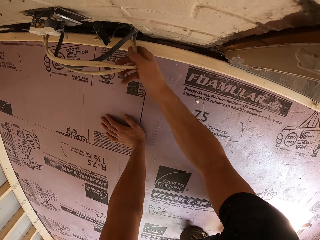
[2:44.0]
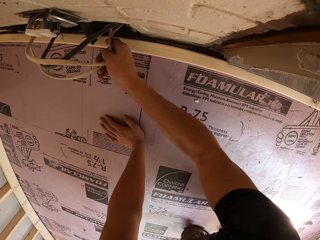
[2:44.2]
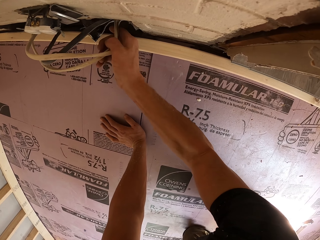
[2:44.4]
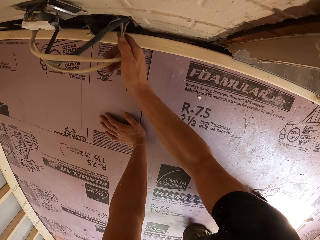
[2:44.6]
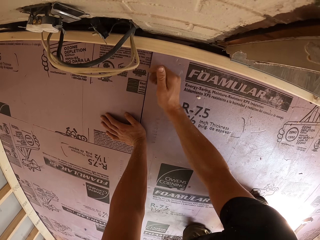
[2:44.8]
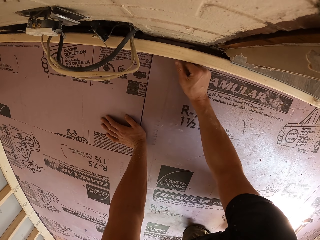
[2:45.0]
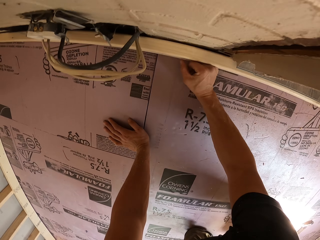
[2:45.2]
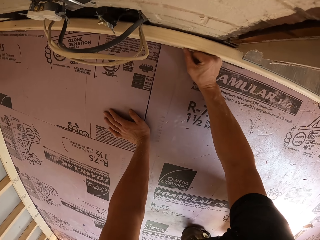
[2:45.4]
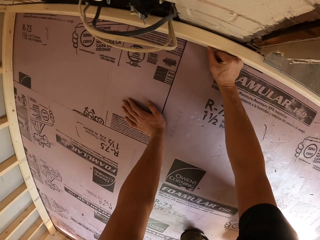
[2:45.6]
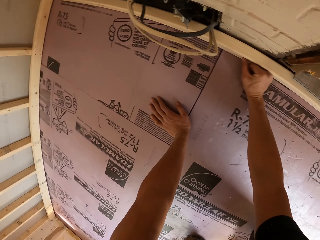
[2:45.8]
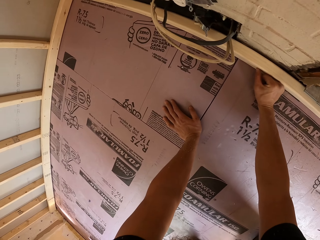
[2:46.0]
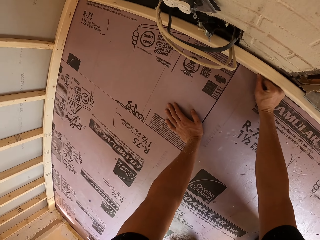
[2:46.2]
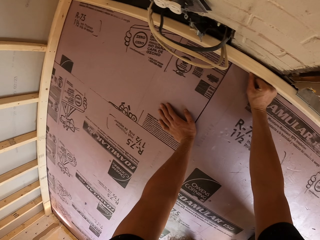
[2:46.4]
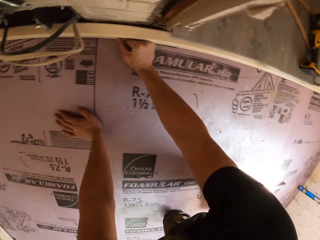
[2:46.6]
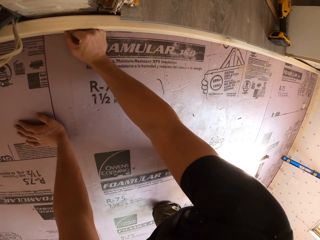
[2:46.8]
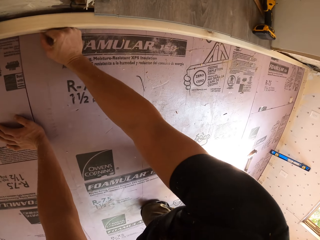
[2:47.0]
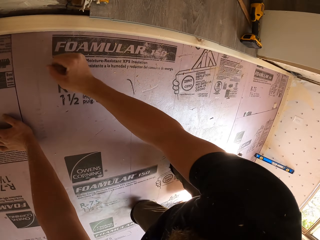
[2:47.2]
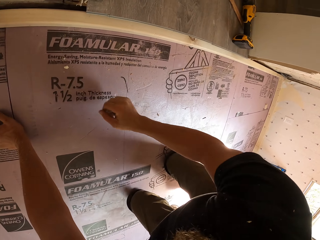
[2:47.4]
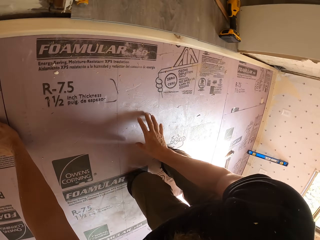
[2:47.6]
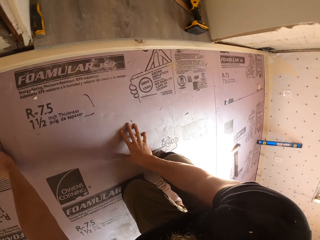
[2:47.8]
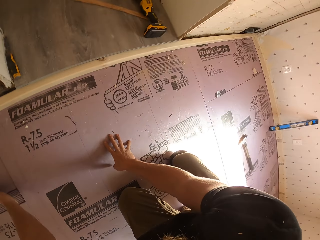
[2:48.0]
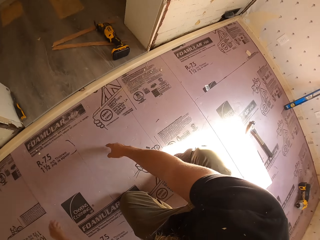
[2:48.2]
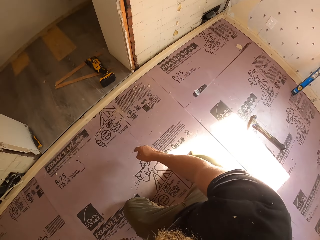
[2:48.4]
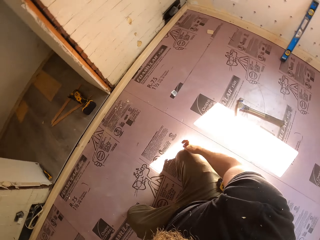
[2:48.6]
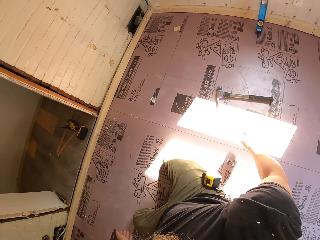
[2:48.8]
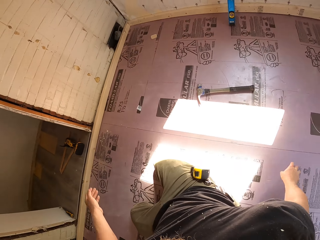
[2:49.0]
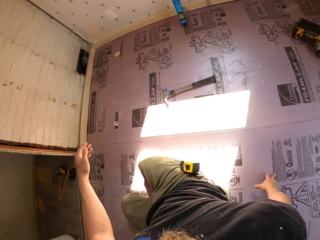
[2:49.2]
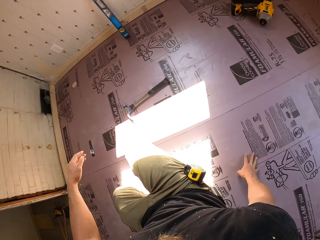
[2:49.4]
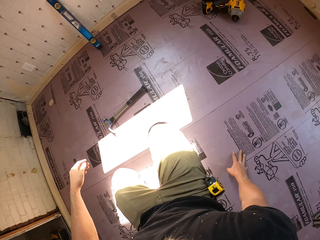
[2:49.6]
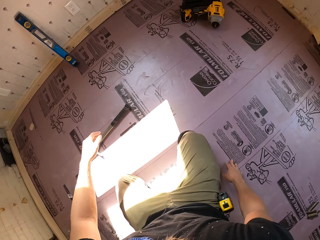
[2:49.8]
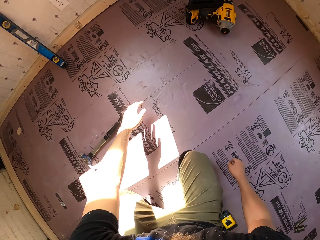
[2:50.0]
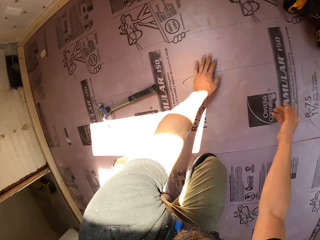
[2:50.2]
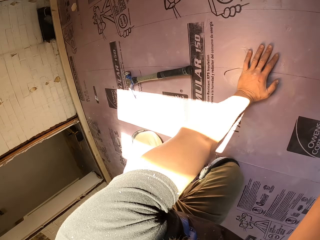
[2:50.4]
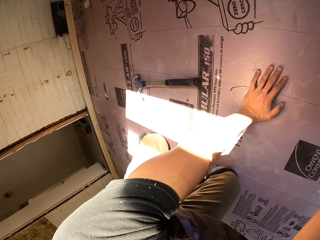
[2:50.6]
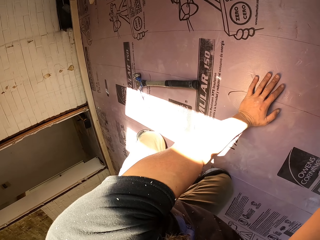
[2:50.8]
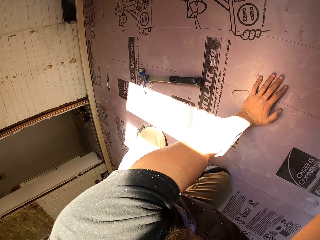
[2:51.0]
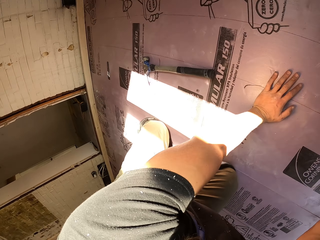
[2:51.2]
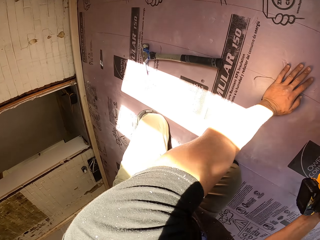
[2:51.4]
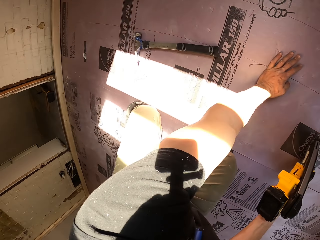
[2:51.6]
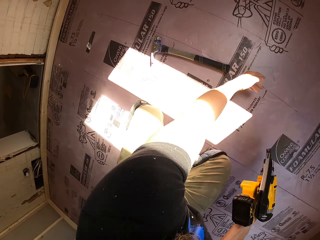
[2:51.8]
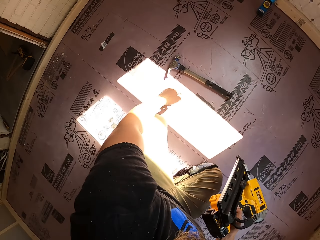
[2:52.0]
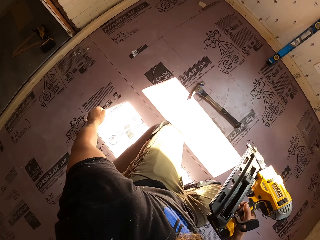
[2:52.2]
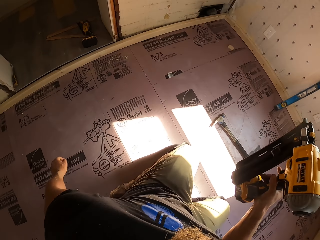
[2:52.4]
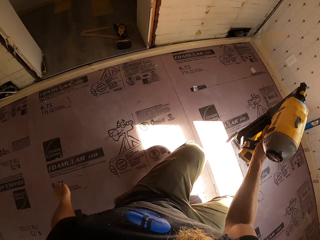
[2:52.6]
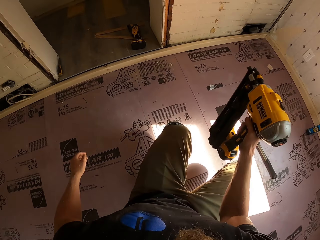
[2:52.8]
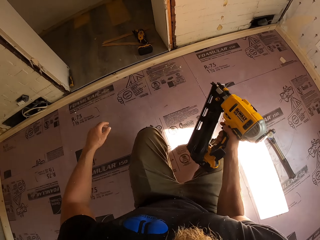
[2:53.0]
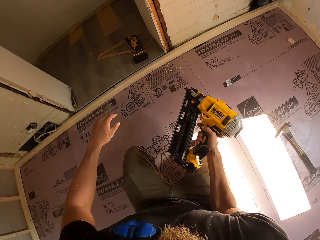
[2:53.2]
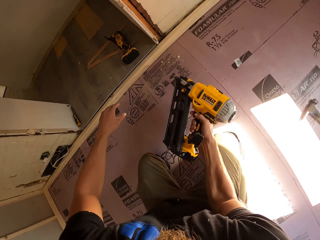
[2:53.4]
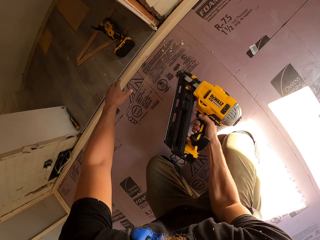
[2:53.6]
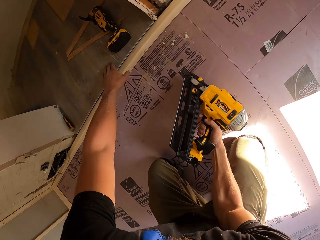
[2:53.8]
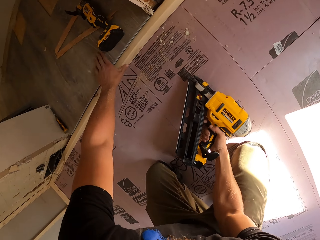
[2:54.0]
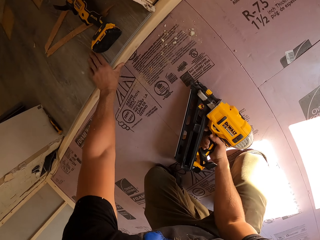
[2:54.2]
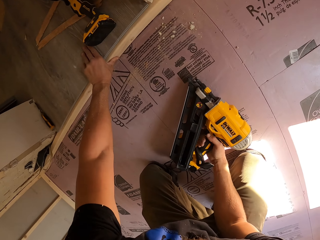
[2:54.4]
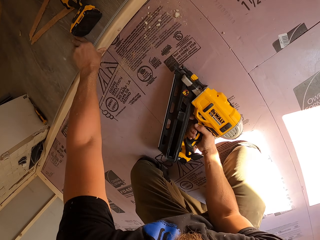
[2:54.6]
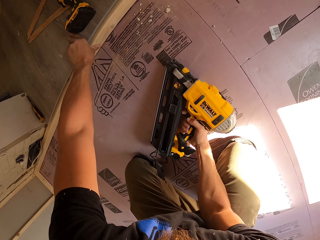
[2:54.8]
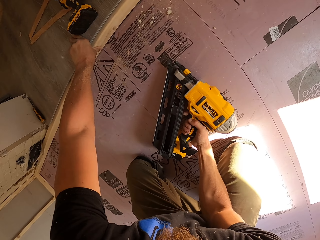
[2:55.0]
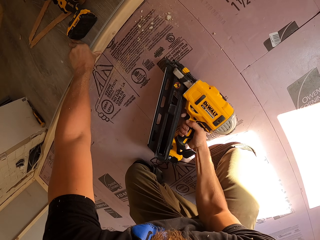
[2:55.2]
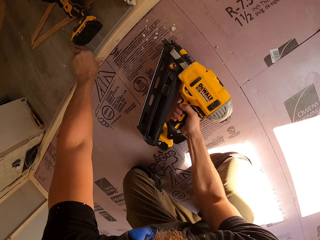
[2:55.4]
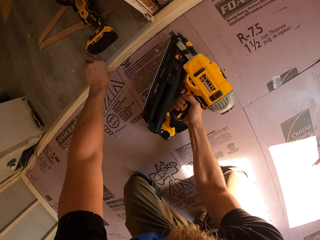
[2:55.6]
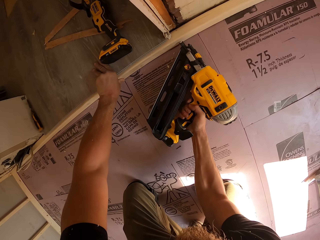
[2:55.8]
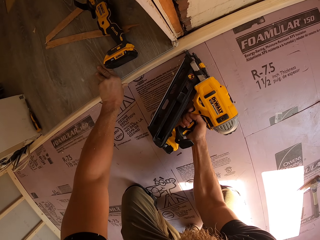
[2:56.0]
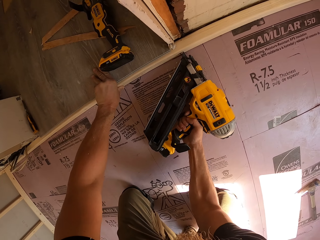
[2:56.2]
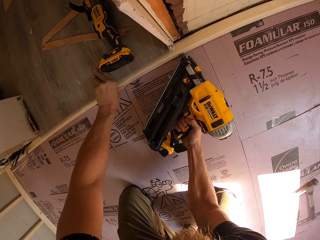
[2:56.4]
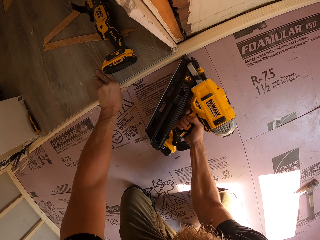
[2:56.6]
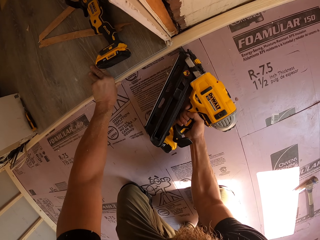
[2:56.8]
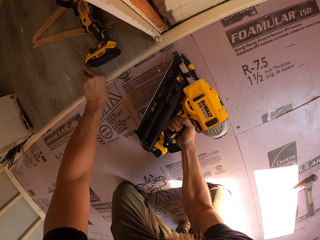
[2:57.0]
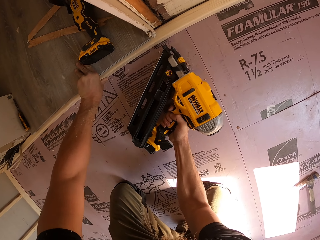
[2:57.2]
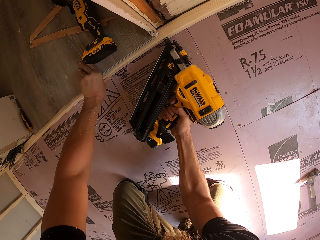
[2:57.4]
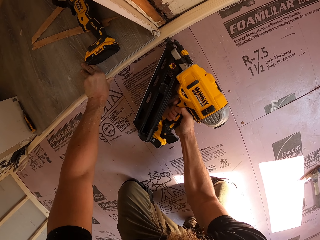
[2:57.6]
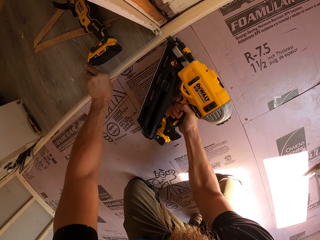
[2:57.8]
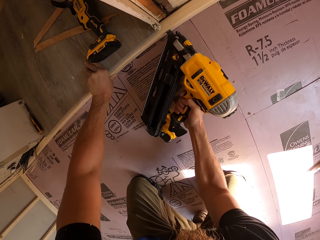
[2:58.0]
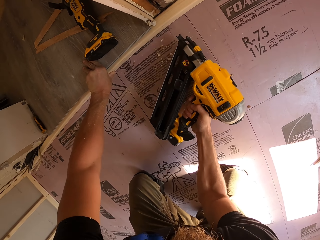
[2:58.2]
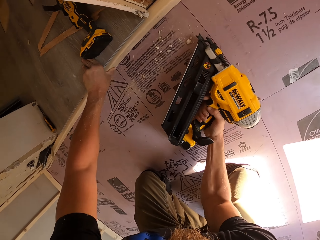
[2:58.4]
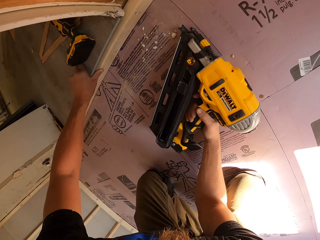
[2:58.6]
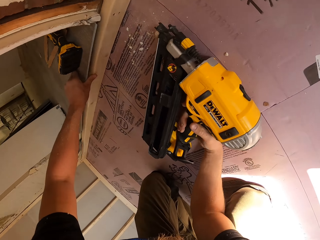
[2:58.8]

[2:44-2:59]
The camera wearer pulls a wire. They adjust the cable, push wires on the wall, and move wood towards the wall. They look around and place a hand on the floor. They move their body around and place a hand on the floor. They pick up a cordless nail gun from the floor. They hold the wood with a hand. They use the cordless nail gun to fix the nail on the wood.

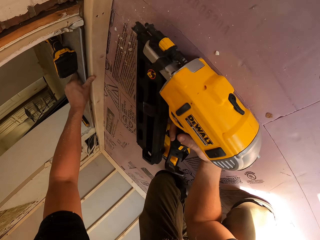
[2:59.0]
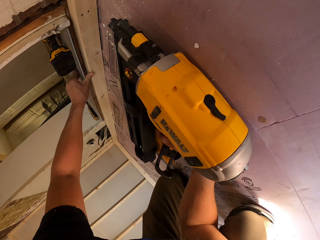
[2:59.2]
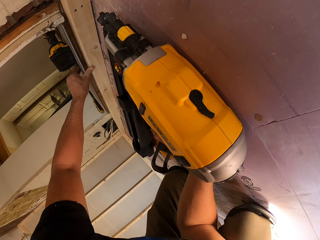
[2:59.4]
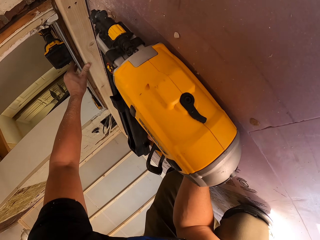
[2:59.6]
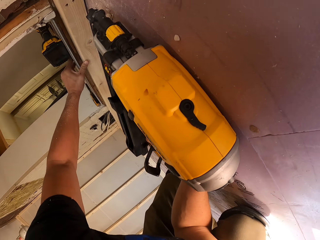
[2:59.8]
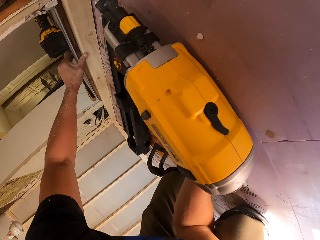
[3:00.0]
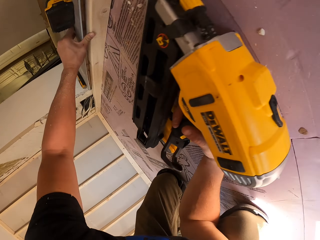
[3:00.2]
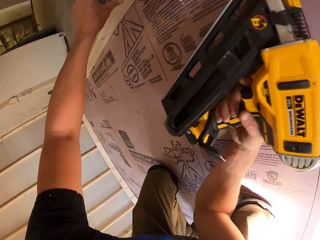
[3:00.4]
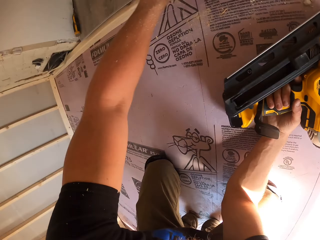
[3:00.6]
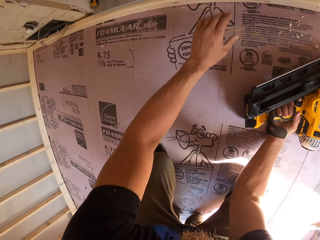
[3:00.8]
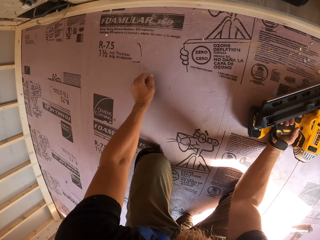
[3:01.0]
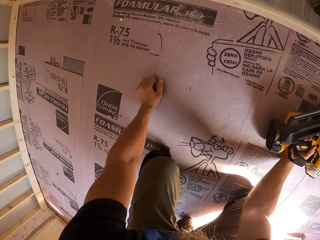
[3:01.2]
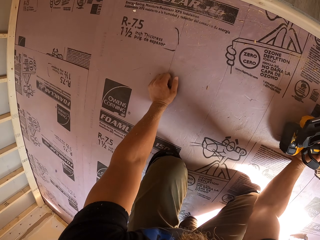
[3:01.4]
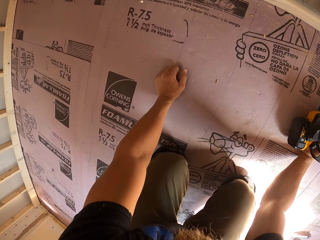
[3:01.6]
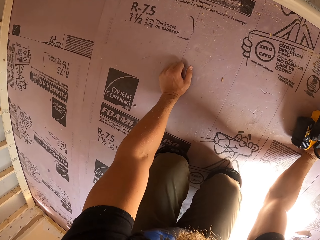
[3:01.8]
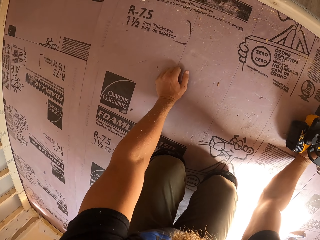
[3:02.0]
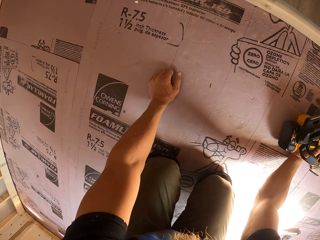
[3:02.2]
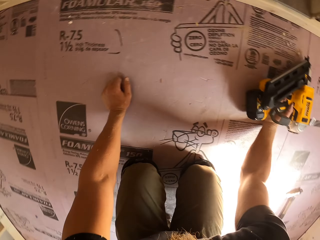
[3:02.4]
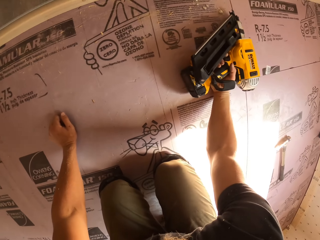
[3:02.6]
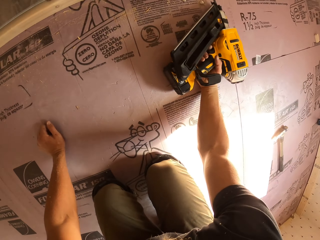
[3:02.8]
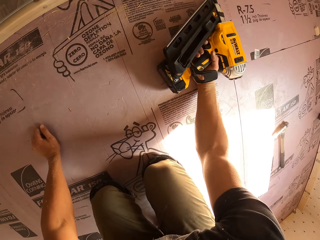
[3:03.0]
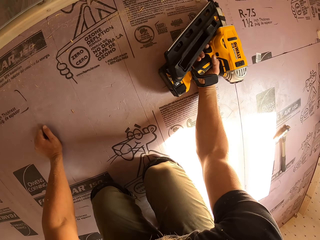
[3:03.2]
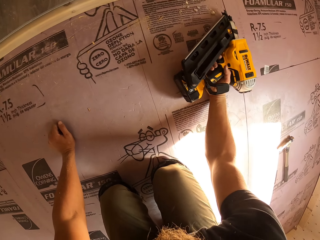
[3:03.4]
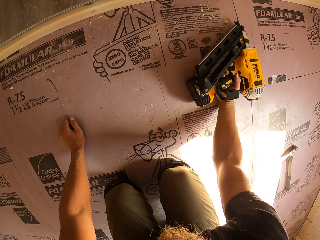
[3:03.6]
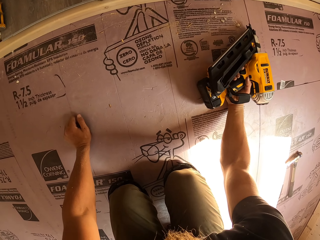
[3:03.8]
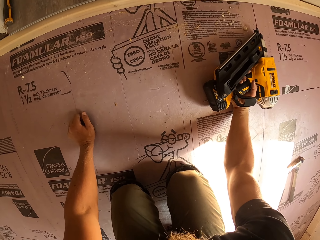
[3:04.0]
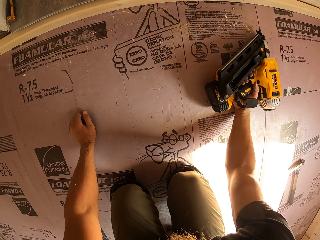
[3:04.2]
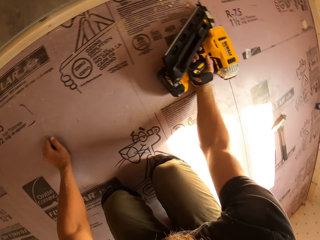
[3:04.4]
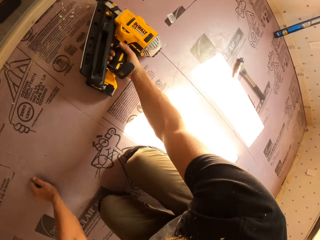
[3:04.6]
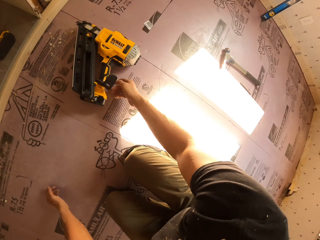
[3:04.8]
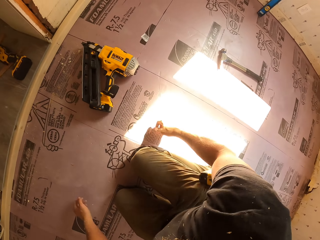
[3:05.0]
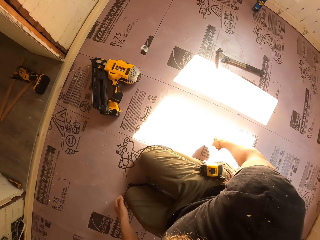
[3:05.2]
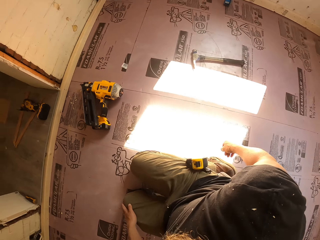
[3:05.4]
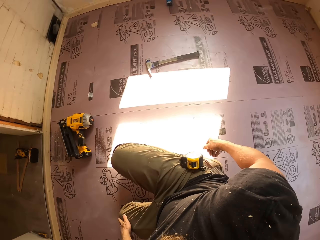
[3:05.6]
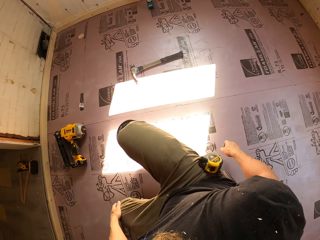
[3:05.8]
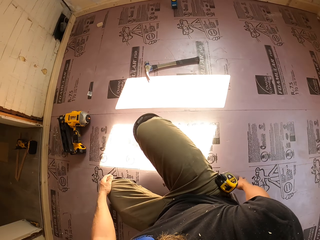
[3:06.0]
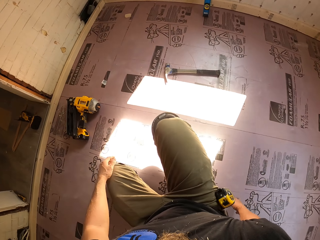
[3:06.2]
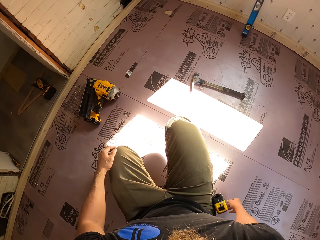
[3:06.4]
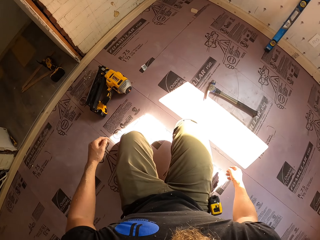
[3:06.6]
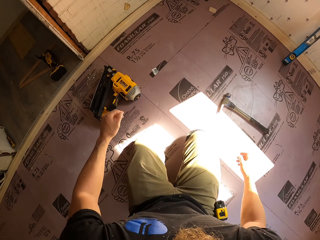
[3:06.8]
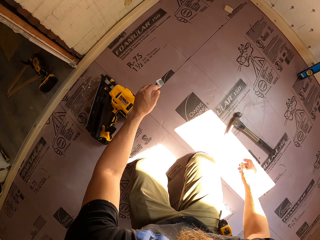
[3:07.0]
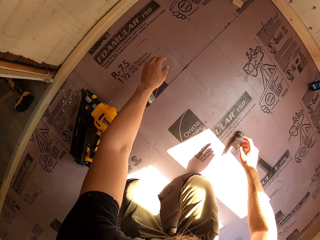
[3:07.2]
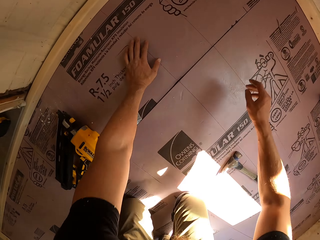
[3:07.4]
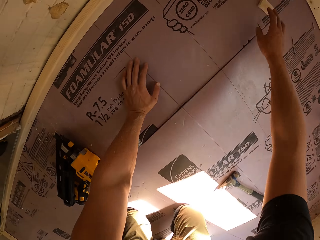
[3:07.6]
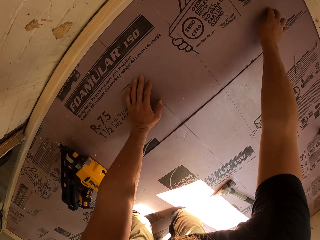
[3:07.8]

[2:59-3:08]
The camera wearer places a hand on the floor. He moves with his knees, places the cordless nail gun on the floor, places a hand on the knee, and moves with his knees.
